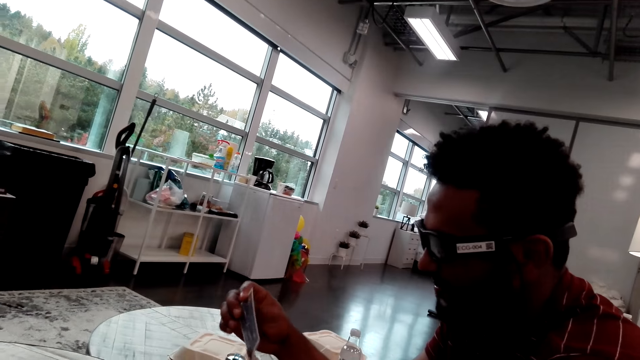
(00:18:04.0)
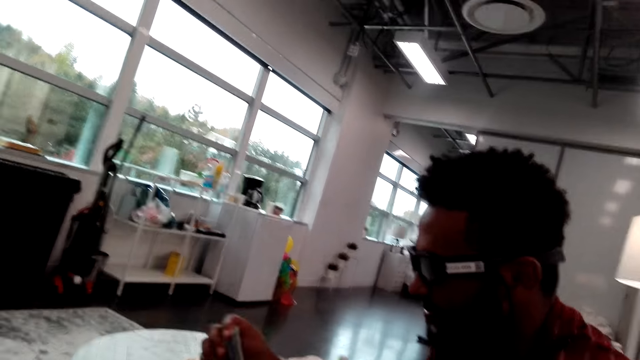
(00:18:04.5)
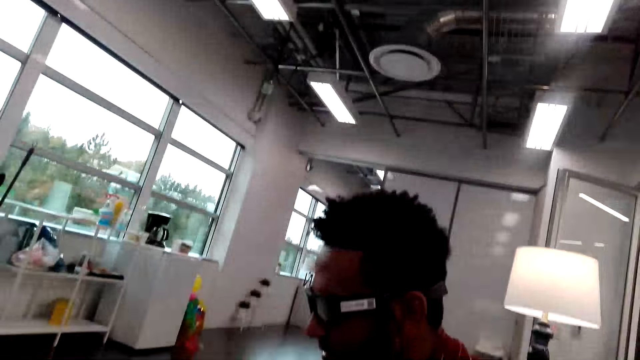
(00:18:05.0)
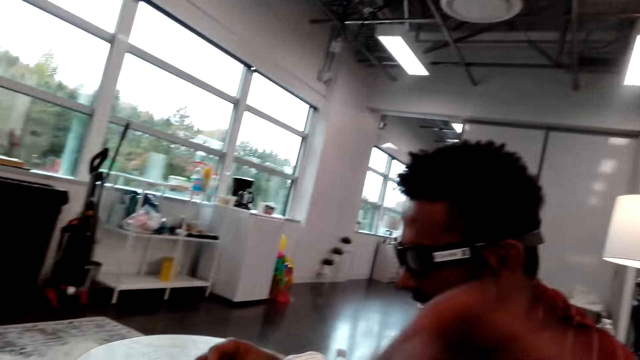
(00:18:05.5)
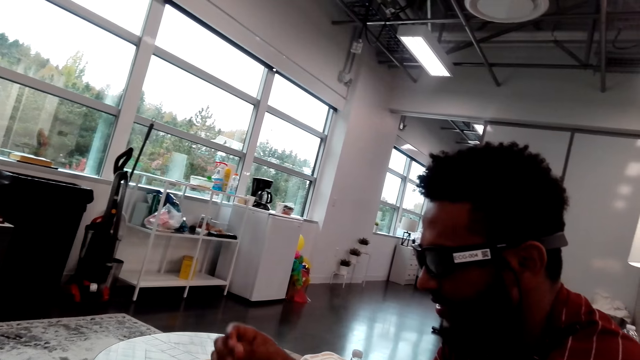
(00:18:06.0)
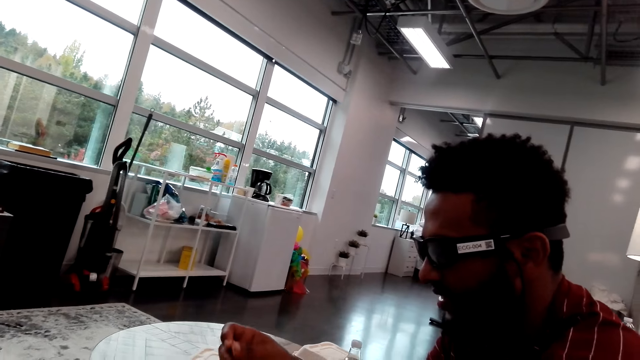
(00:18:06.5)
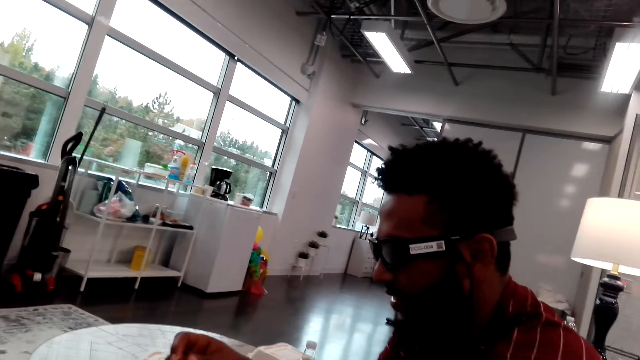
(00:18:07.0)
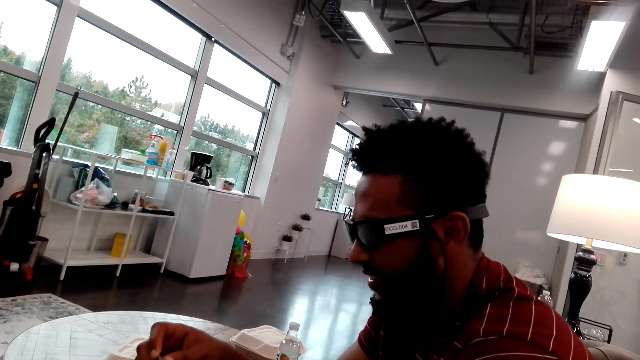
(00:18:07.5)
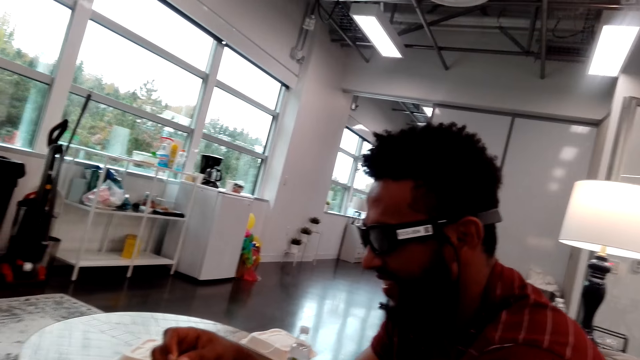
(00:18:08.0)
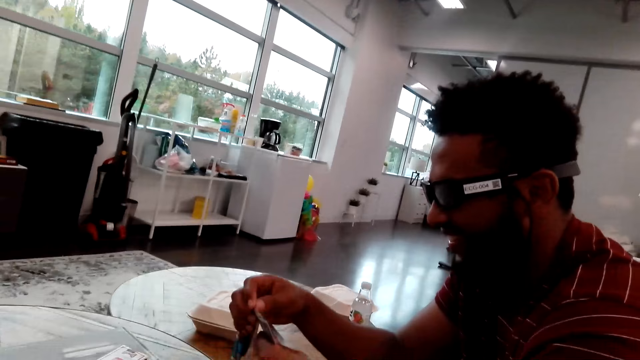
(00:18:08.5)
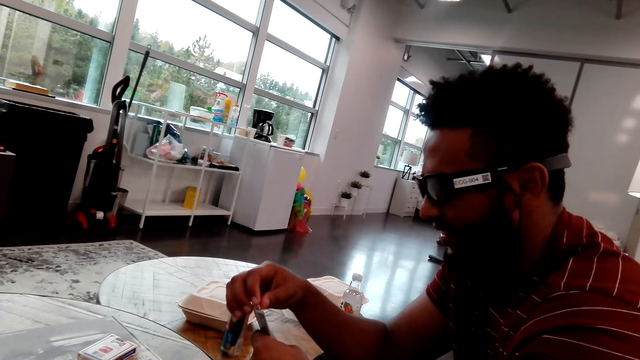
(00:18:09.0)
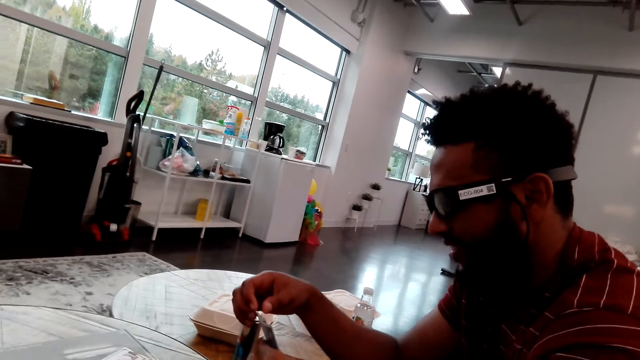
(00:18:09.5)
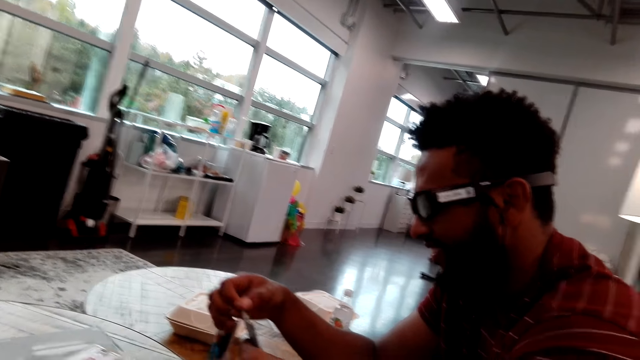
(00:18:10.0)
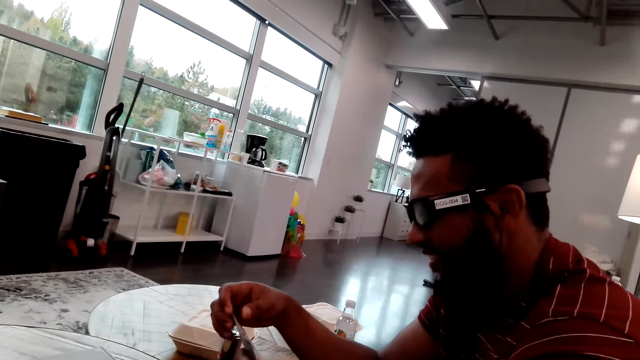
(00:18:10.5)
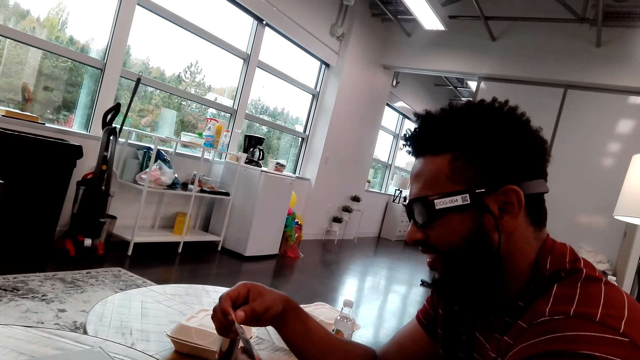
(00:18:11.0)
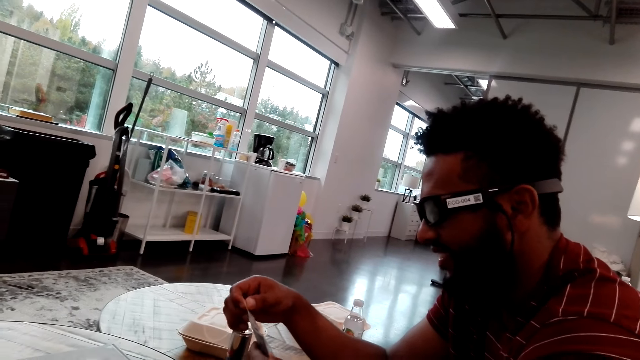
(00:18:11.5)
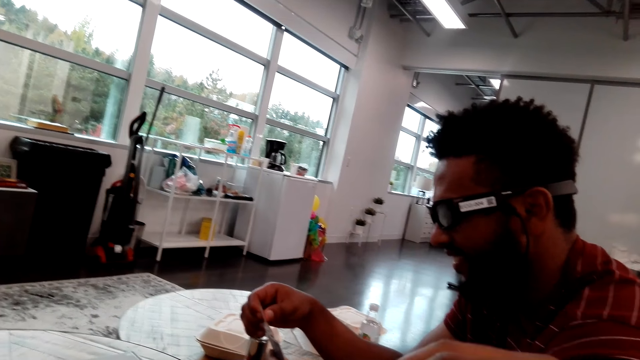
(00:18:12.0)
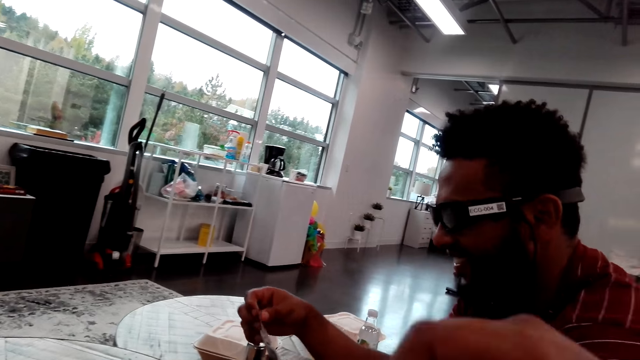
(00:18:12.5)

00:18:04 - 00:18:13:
The man talks to the camera wearer. The camera wearer moves their hand and talks to the man. The man puts a card between other cards and spreads the cards.

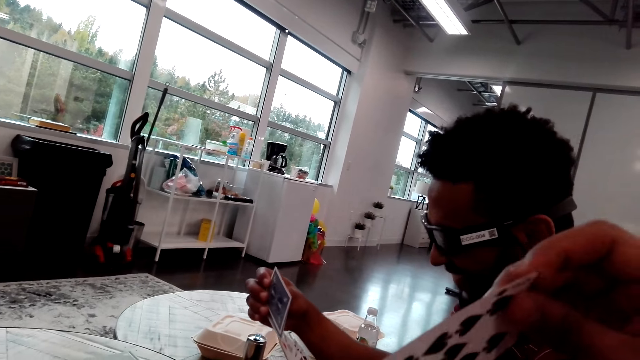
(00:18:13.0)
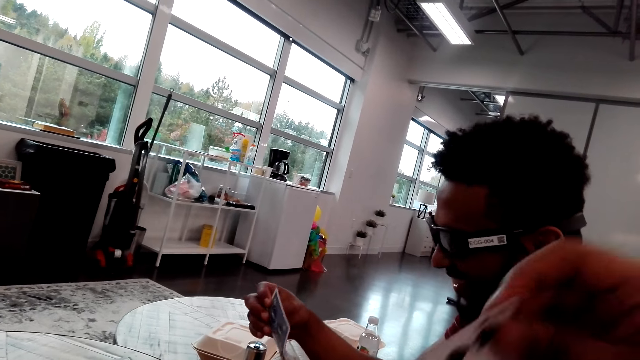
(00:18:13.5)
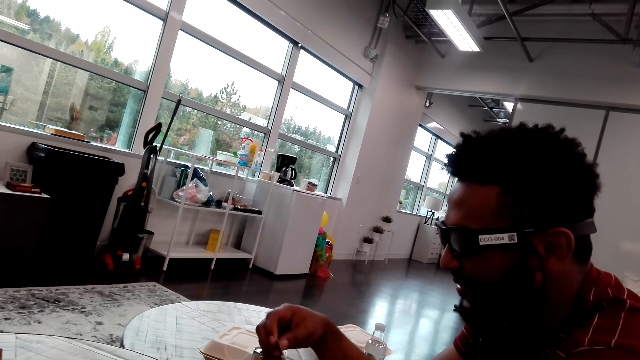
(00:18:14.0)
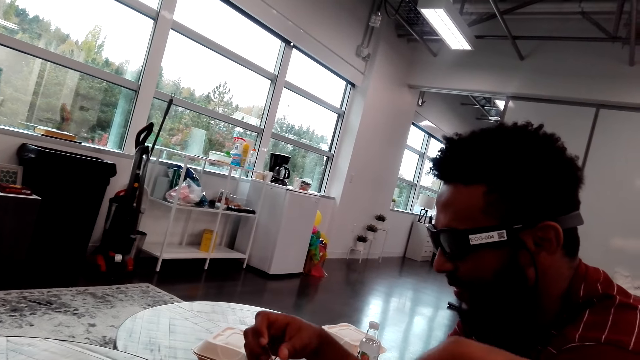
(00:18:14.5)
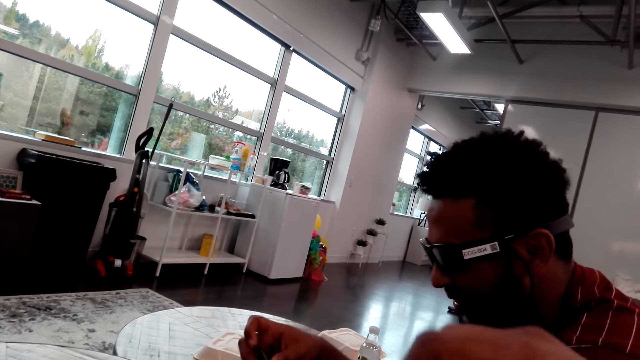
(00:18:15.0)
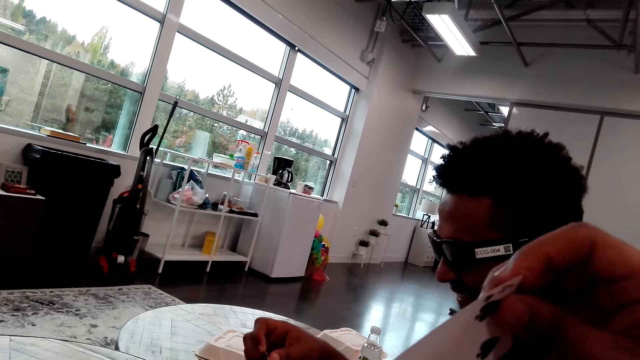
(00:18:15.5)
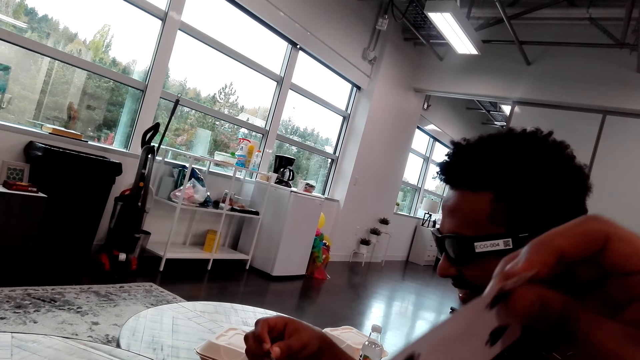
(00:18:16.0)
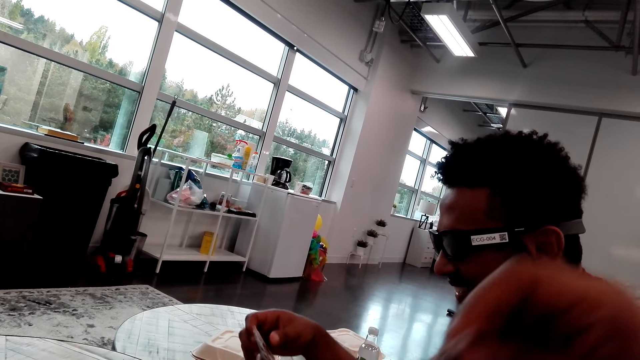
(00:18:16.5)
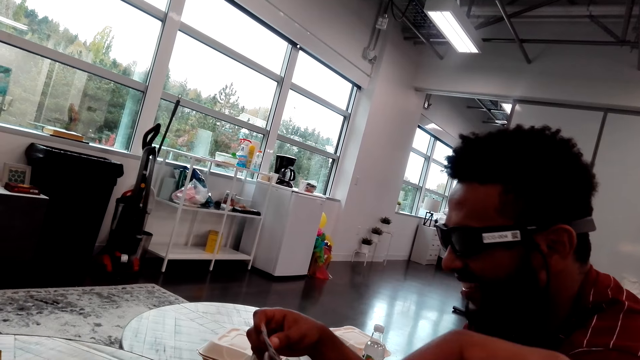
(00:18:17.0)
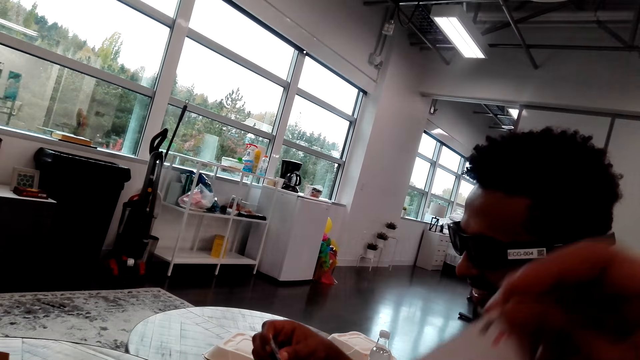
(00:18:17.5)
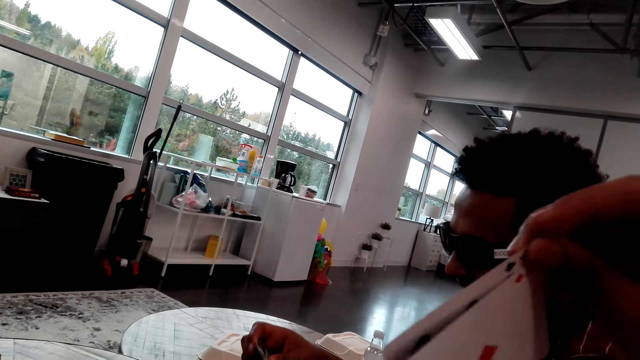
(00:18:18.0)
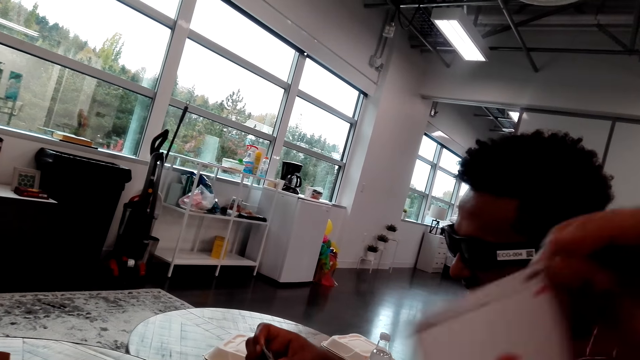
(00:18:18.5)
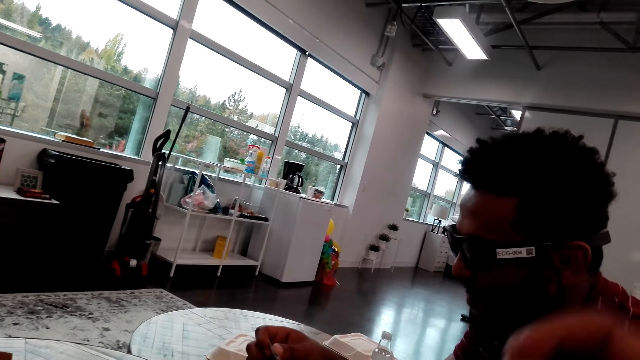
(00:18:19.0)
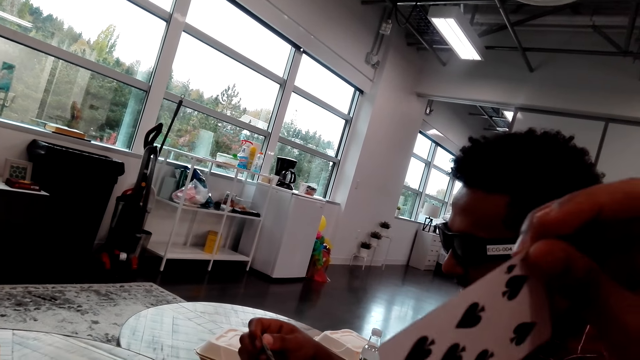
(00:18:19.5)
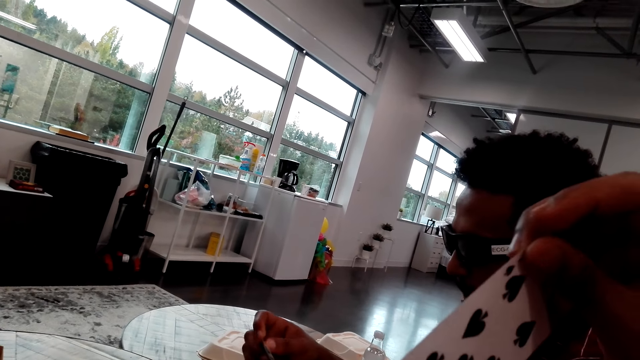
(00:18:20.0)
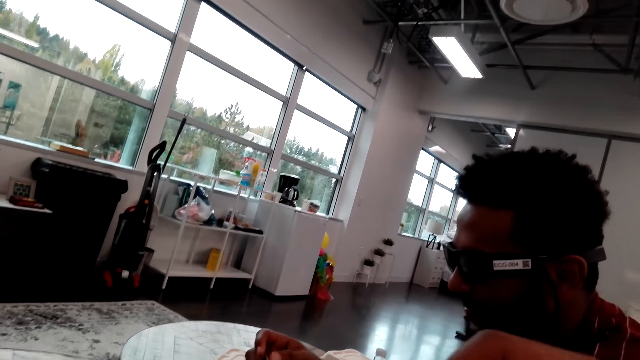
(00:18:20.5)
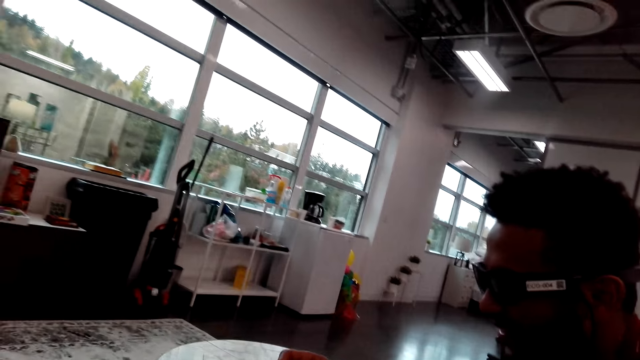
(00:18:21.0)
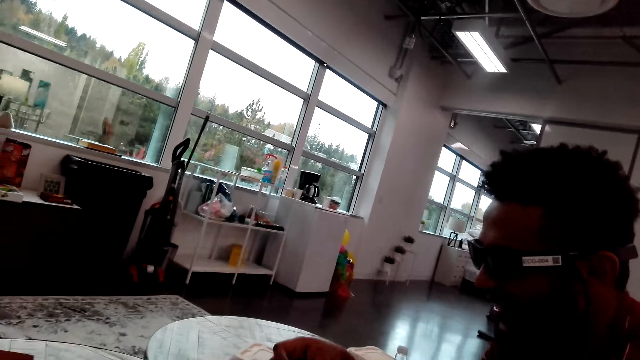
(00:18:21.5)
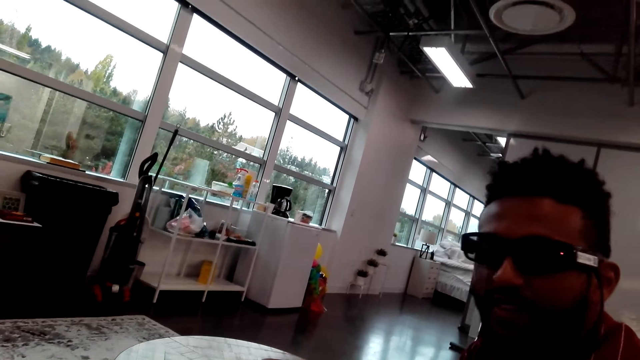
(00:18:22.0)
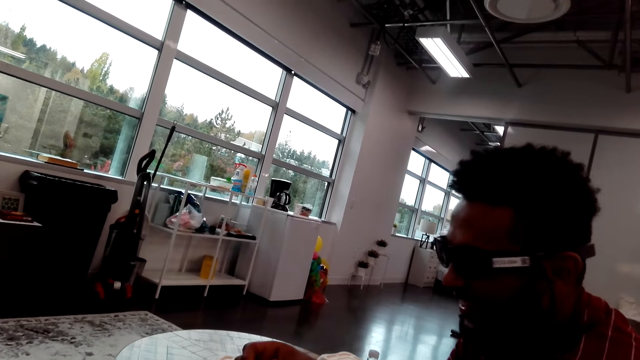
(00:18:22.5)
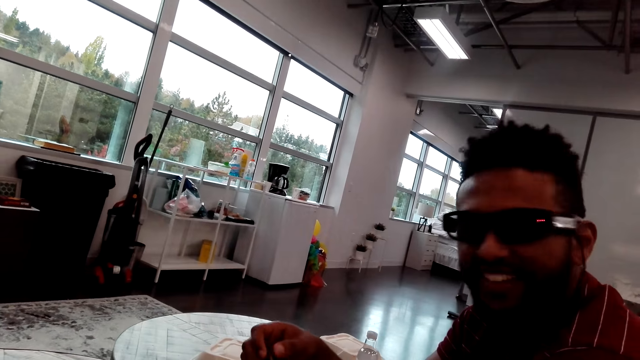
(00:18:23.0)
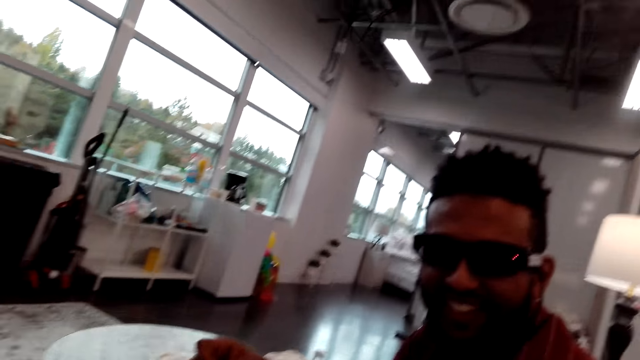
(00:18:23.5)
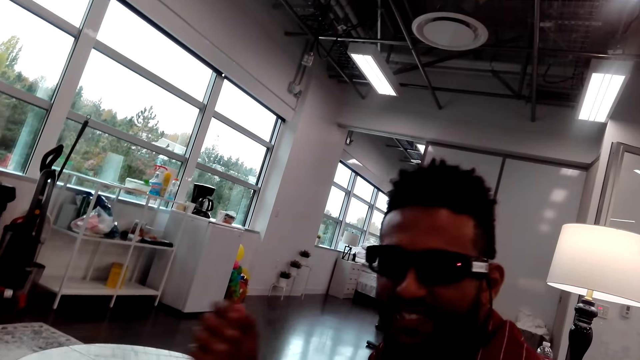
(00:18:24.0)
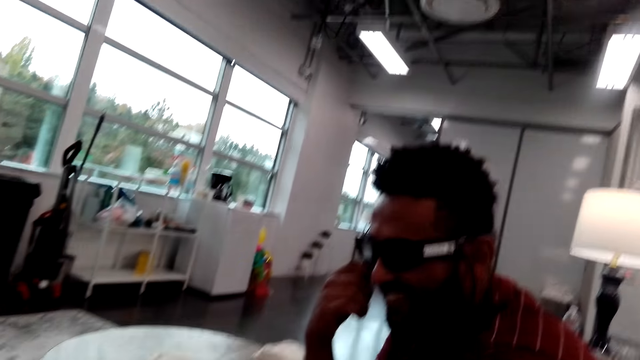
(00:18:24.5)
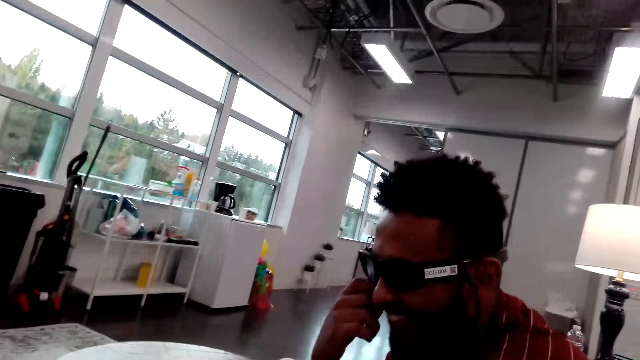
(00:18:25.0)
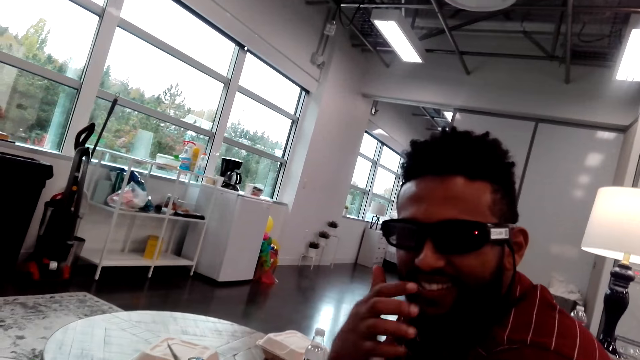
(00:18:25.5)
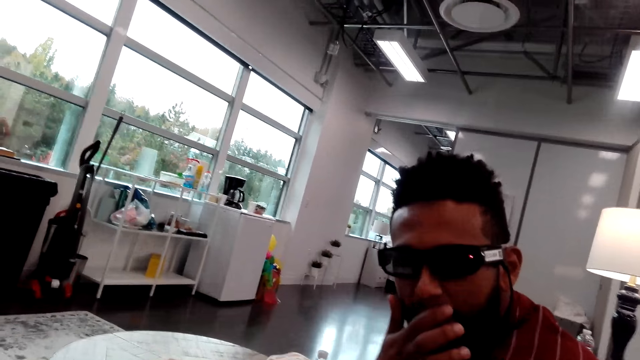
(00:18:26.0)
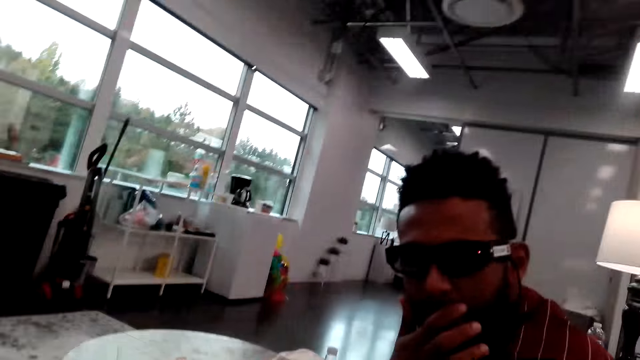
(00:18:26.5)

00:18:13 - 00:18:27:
The camera wearer raises their hand. The man puts a card between other cards and touches the playing cards. The camera wearer raises their hand. They raise their hand again. They lower their hand. They touch the playing cards. They lower their hand again. The man talks to the camera wearer. The camera wearer talks to the man. The man touches his nose and touches on the chin.
